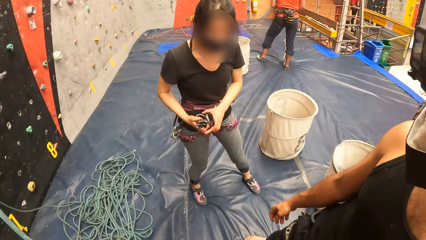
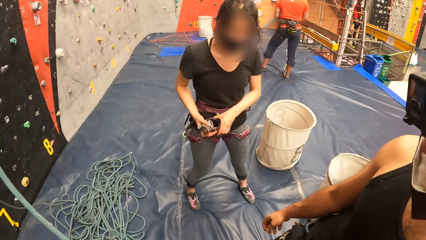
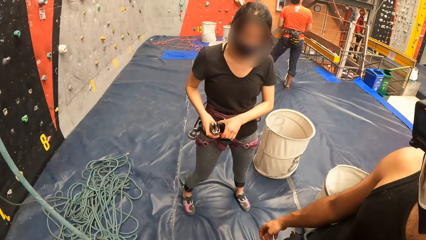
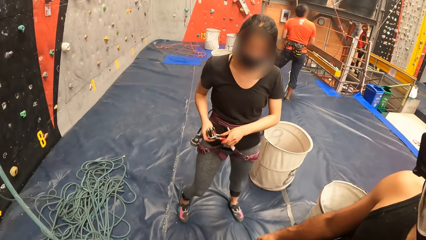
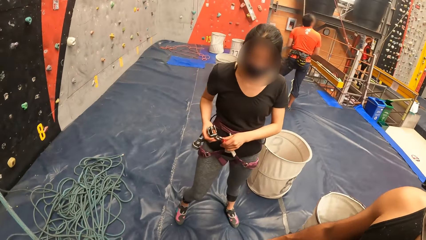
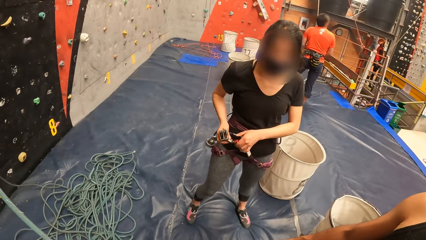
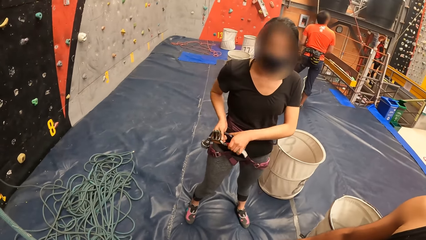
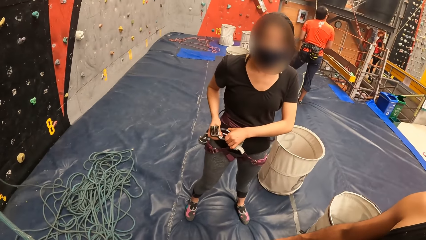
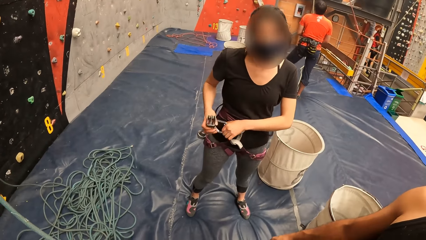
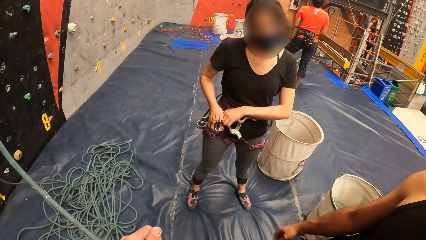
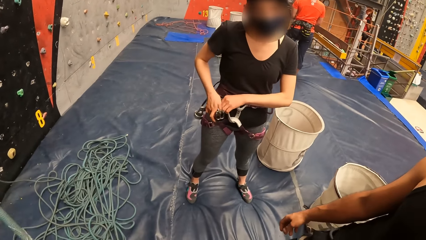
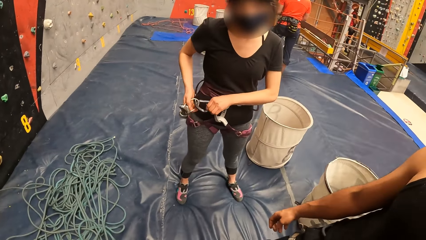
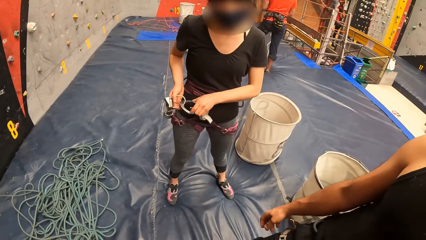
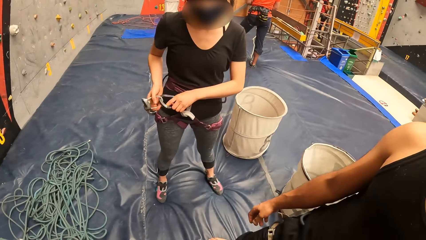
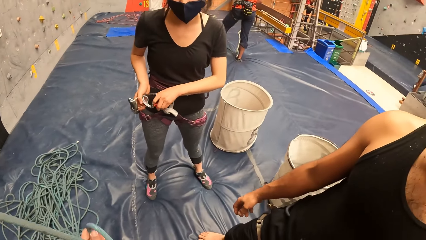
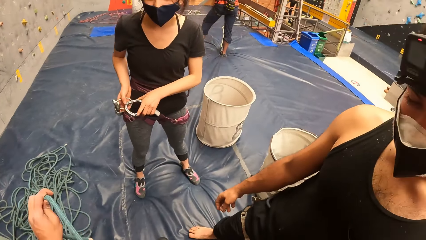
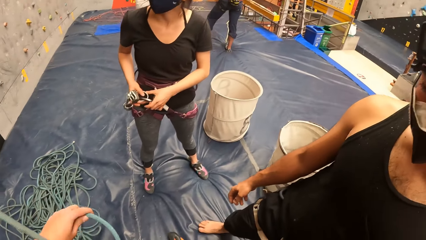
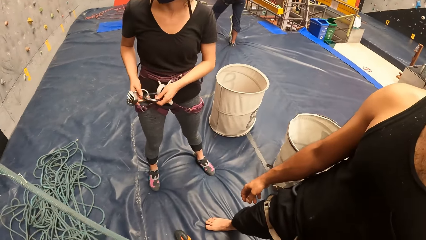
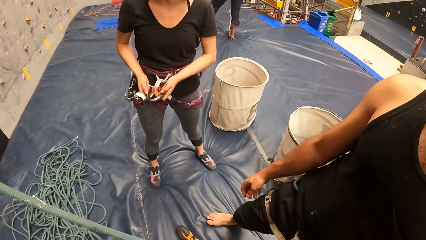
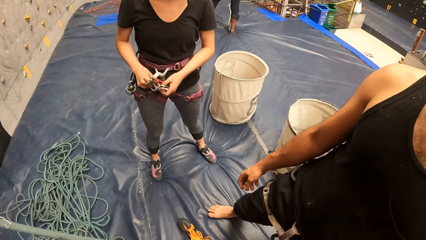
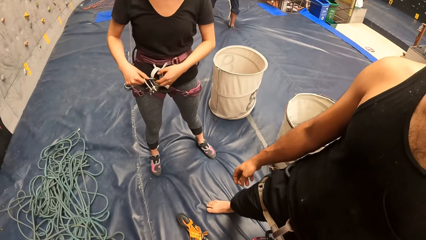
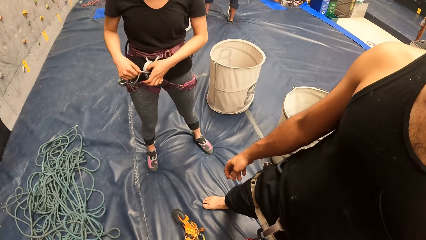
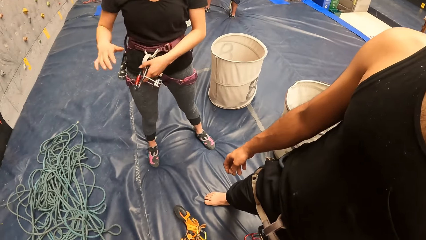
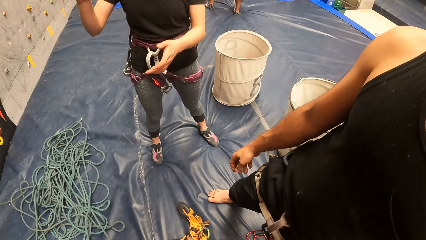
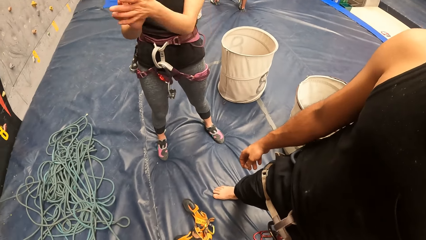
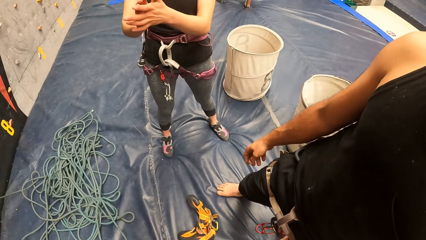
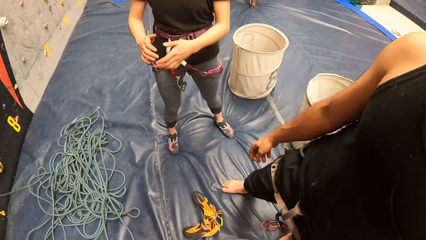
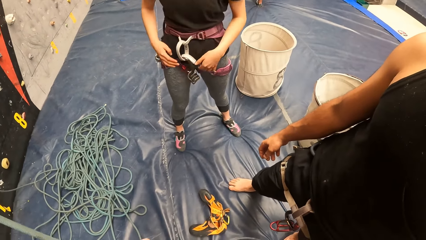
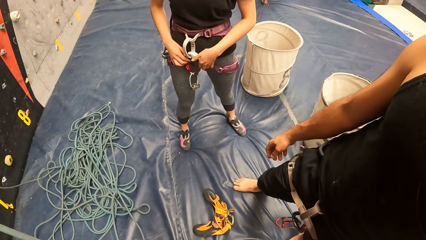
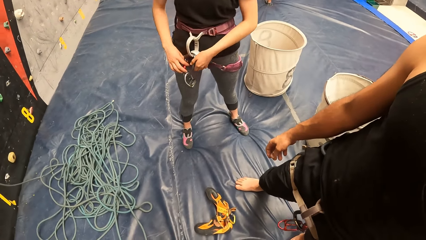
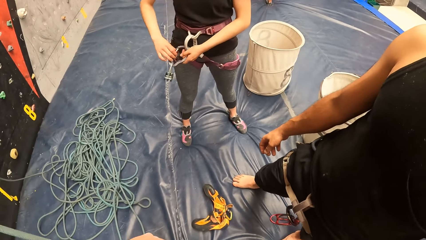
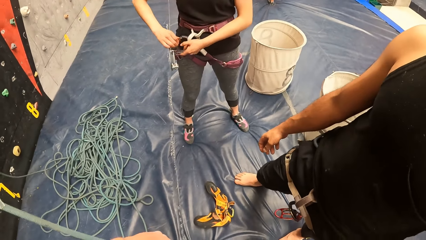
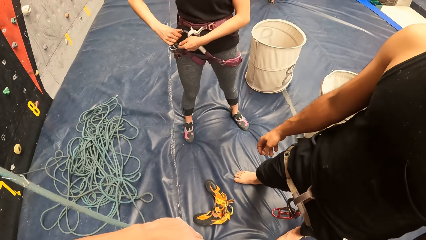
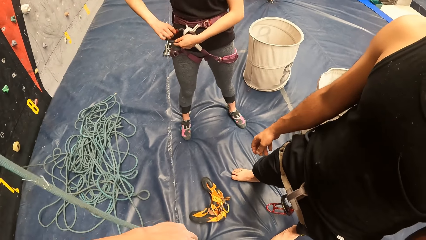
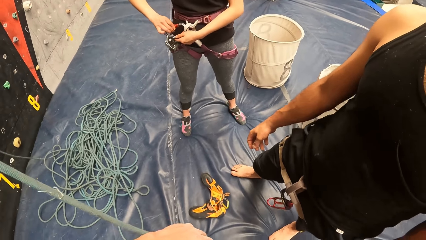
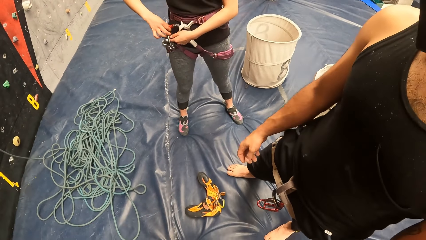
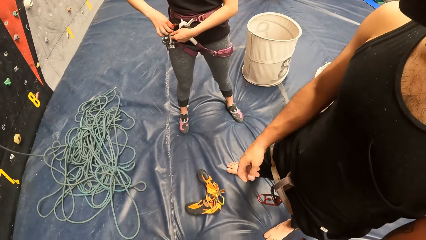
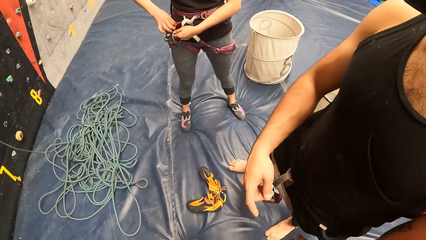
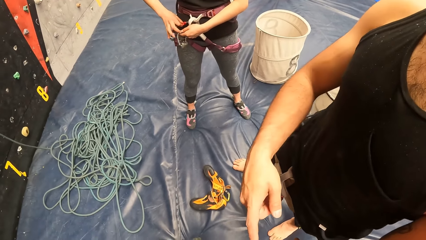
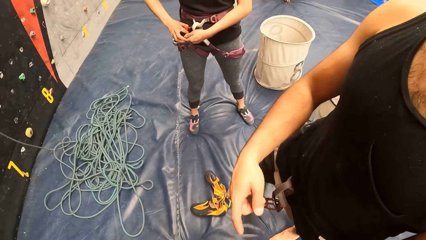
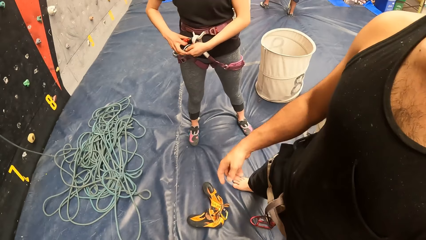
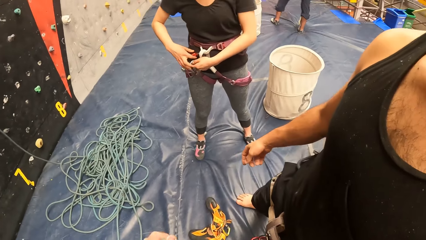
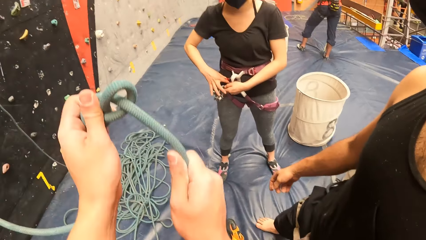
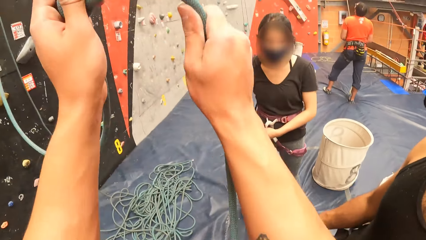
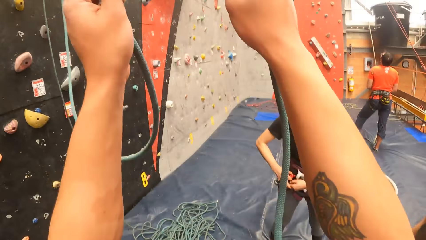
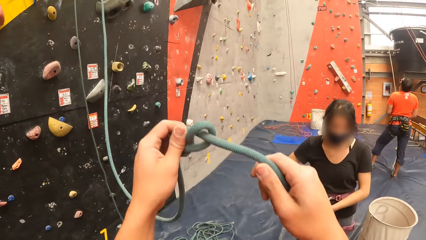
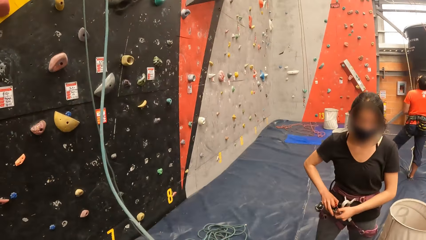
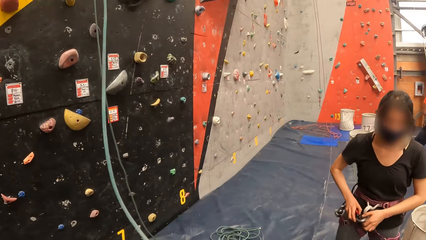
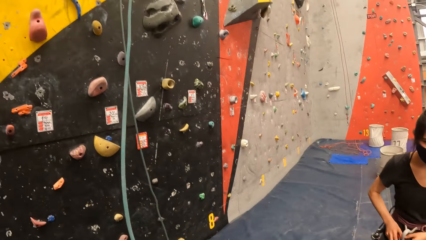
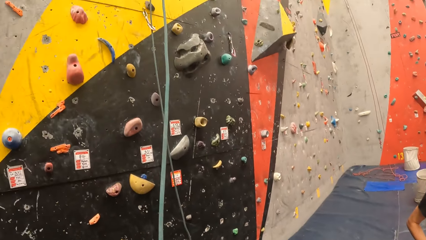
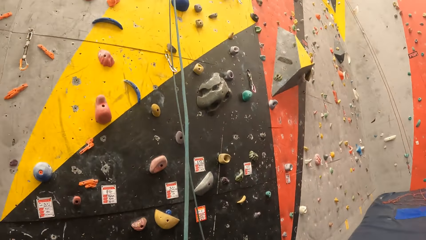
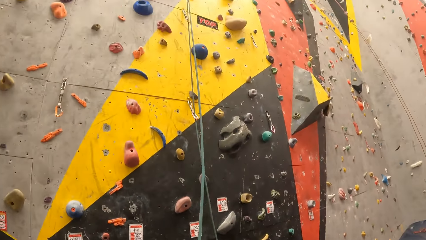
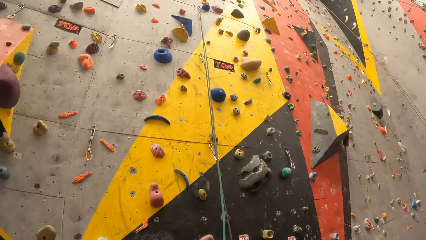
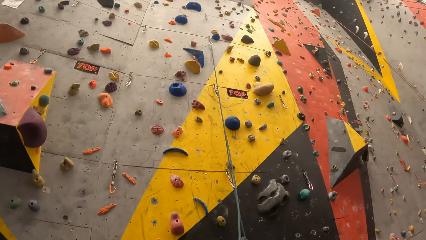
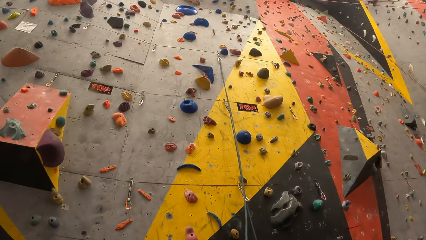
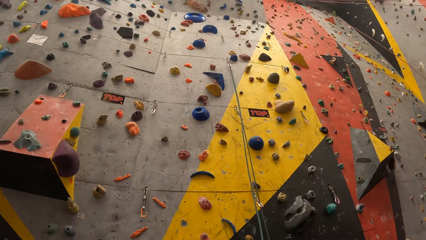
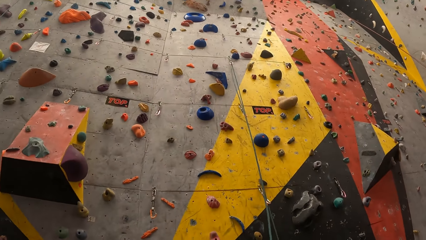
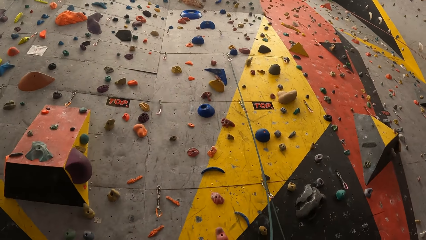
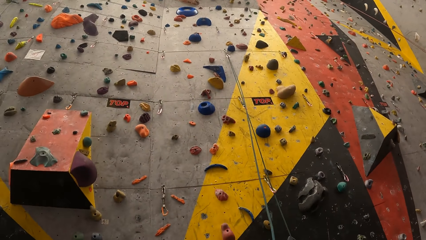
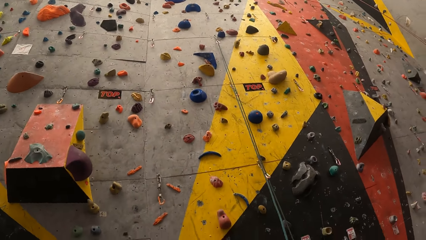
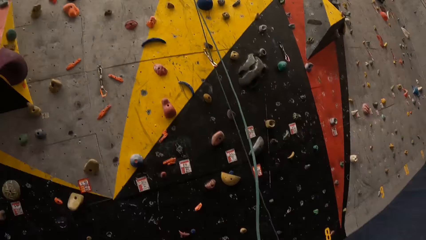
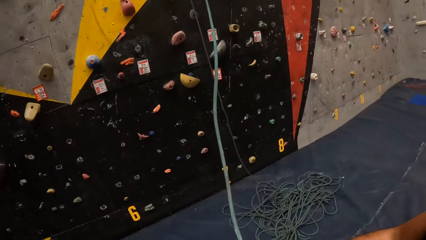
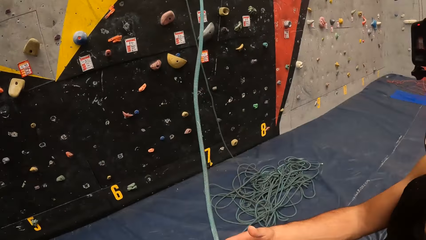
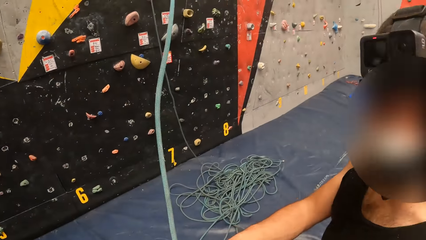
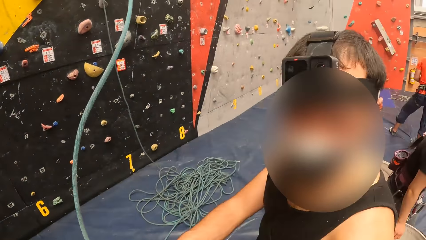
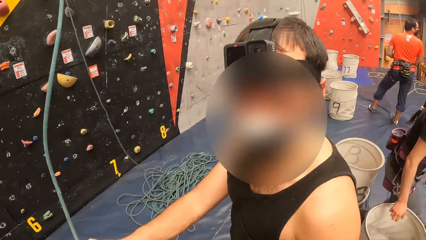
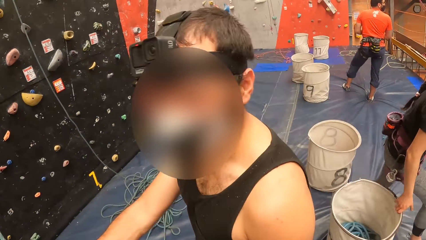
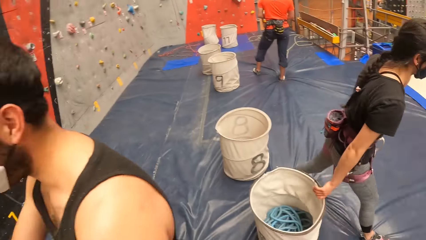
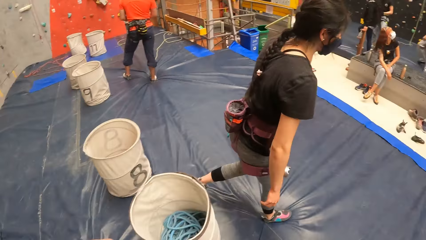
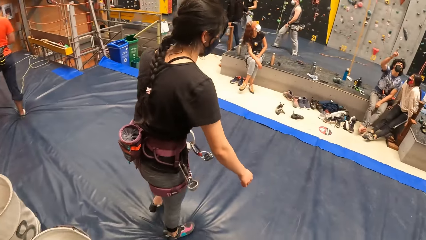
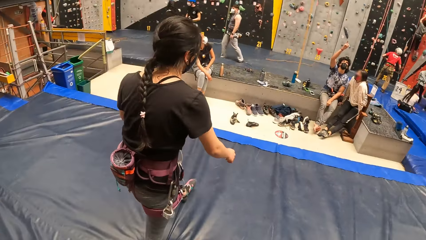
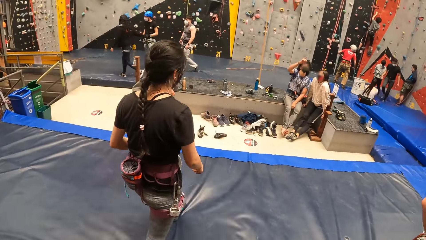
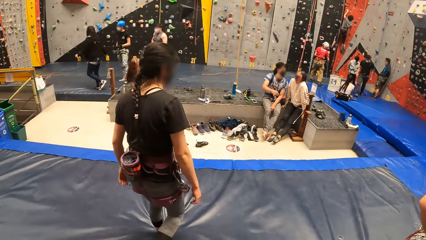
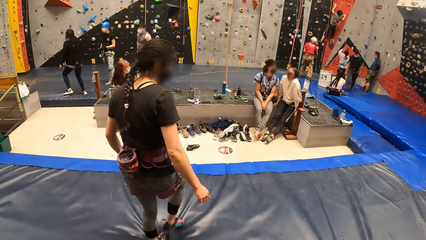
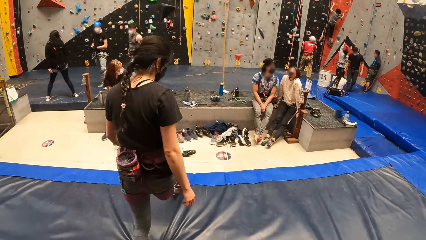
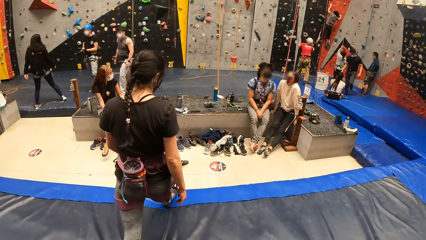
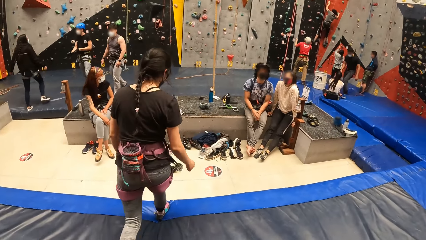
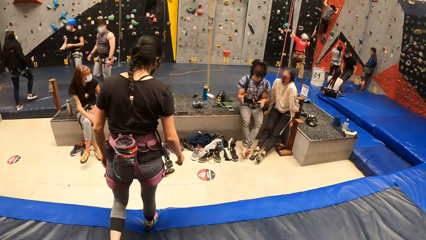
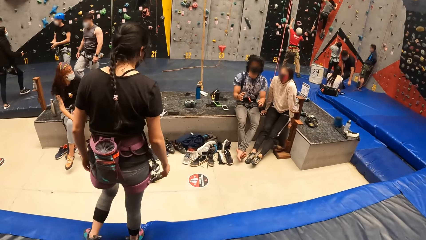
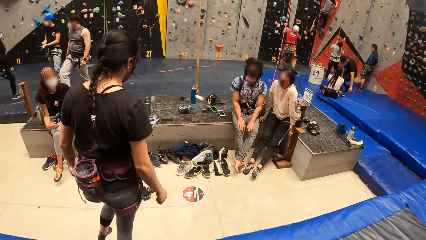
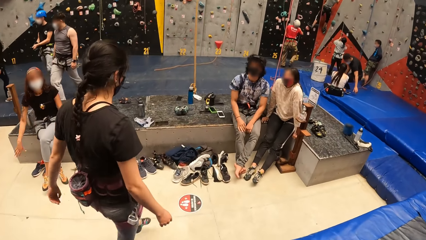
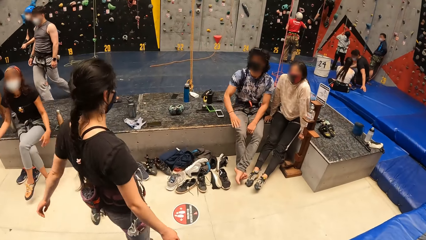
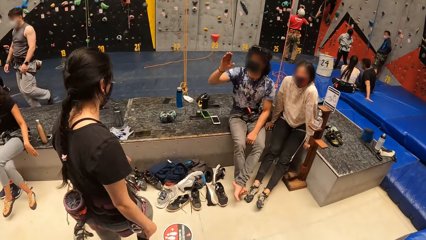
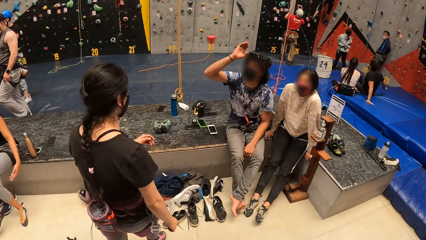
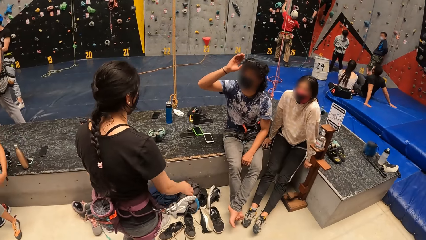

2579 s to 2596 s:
The camera wearer moves the rope. A man holds the belt. A woman touches the rope. Another man talks to a third man. The camera wearer lifts the rope. They look on the wall and look around. The second man talks to the third man. The first man walks around the room. The woman walks around.
